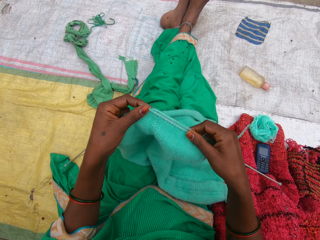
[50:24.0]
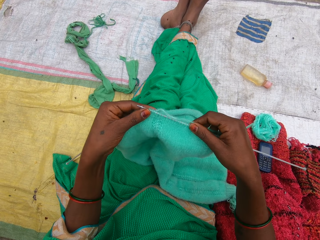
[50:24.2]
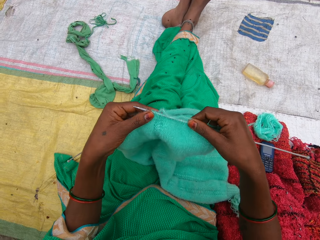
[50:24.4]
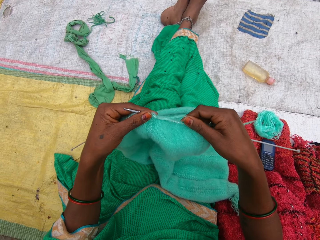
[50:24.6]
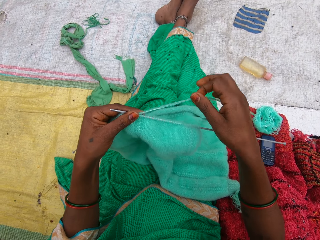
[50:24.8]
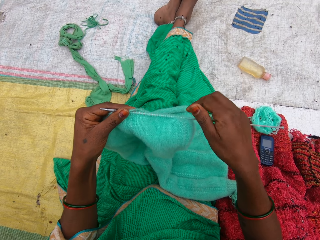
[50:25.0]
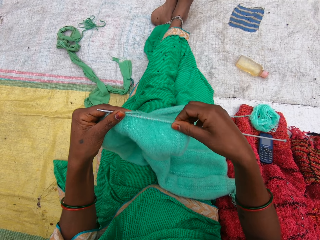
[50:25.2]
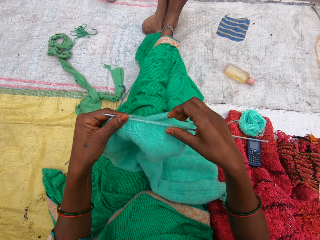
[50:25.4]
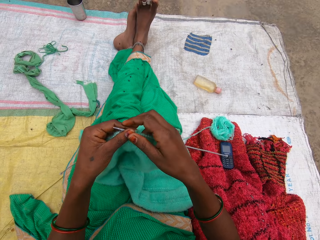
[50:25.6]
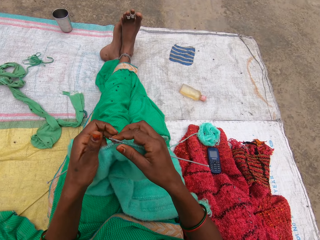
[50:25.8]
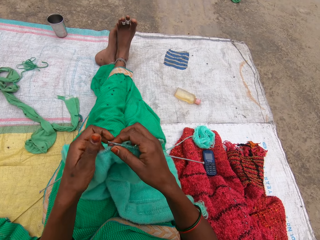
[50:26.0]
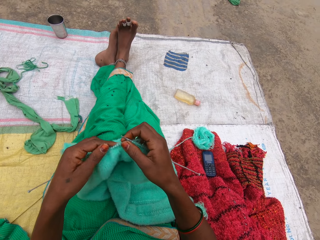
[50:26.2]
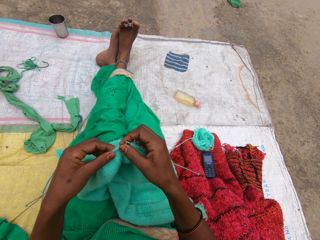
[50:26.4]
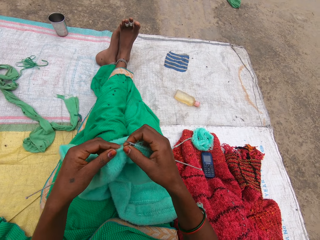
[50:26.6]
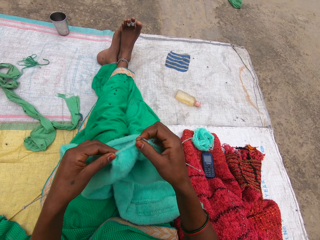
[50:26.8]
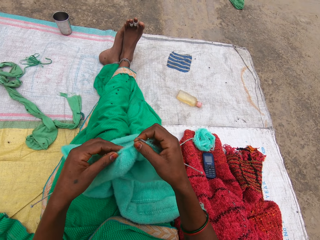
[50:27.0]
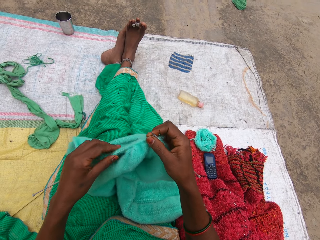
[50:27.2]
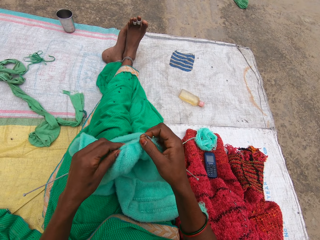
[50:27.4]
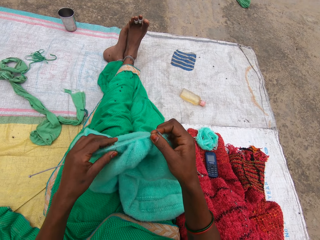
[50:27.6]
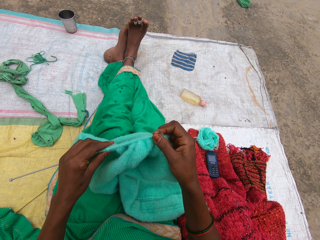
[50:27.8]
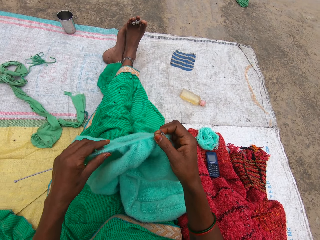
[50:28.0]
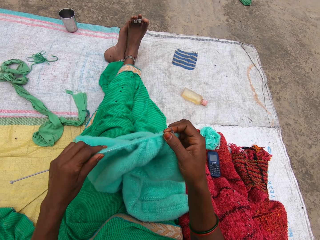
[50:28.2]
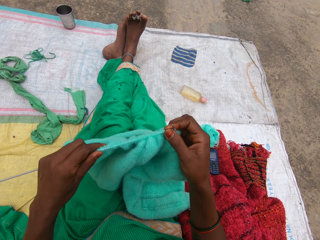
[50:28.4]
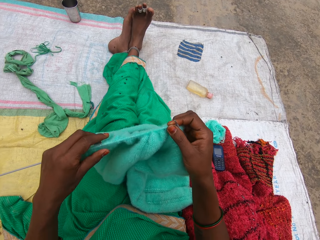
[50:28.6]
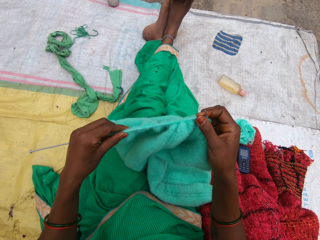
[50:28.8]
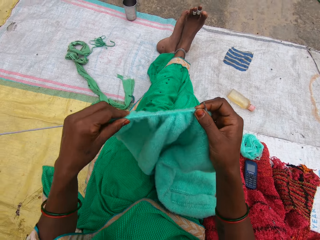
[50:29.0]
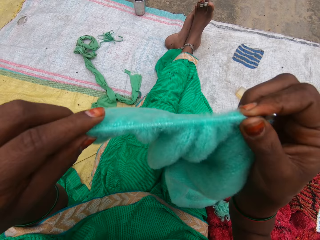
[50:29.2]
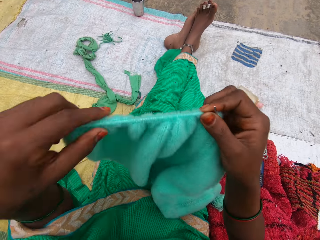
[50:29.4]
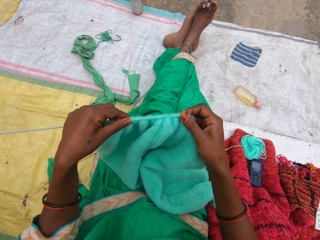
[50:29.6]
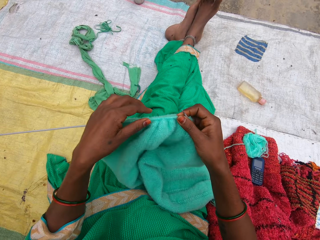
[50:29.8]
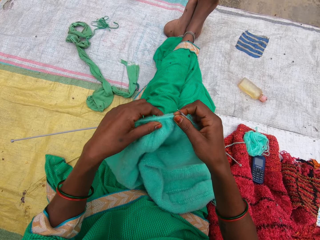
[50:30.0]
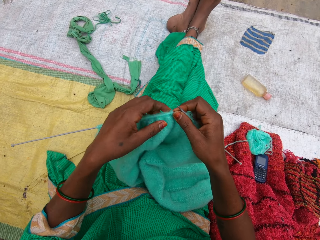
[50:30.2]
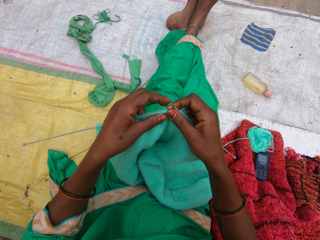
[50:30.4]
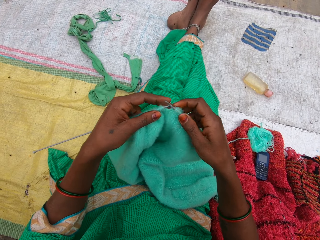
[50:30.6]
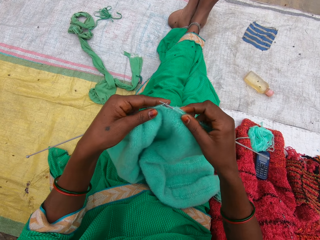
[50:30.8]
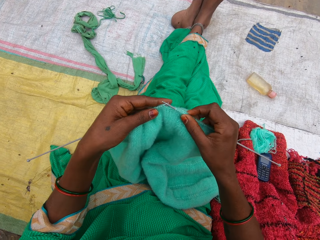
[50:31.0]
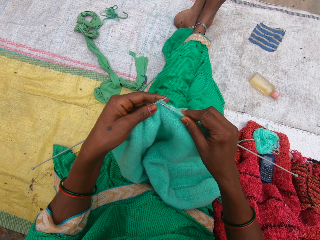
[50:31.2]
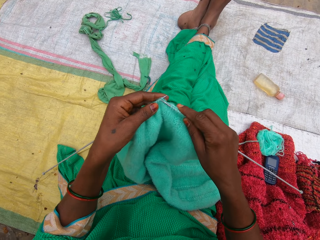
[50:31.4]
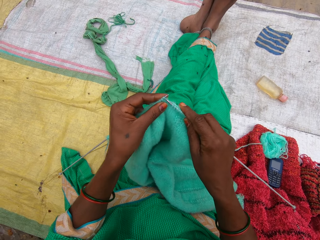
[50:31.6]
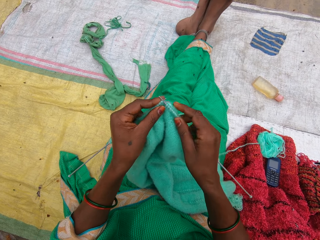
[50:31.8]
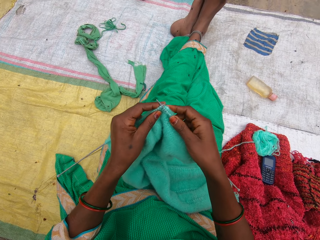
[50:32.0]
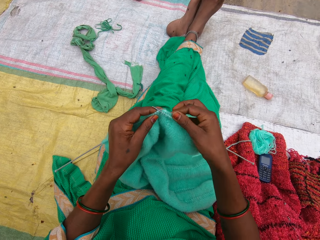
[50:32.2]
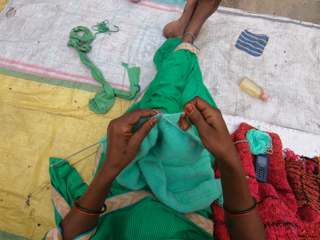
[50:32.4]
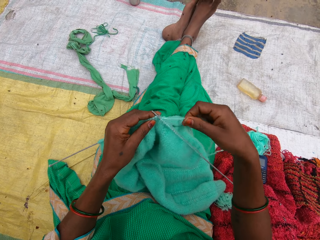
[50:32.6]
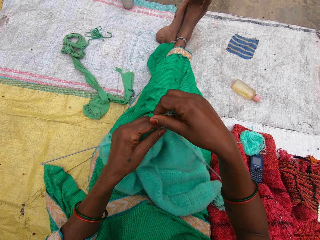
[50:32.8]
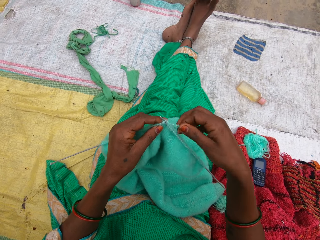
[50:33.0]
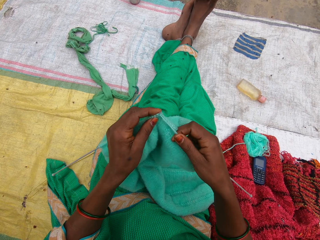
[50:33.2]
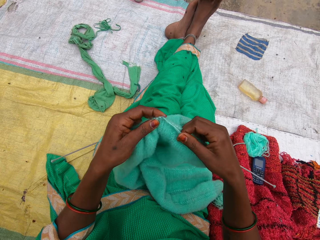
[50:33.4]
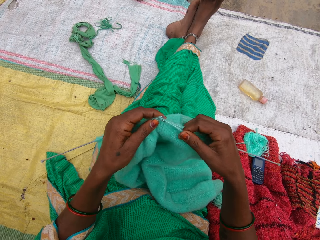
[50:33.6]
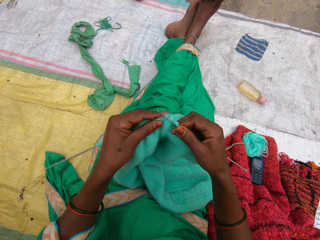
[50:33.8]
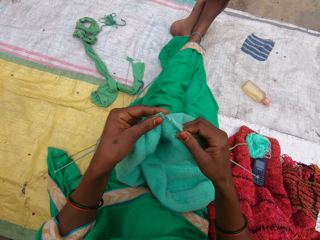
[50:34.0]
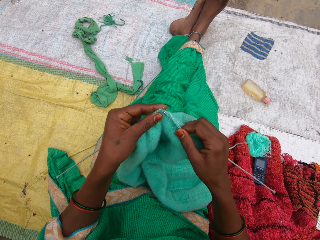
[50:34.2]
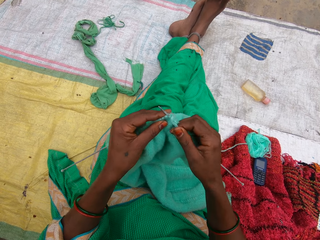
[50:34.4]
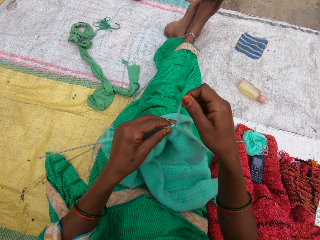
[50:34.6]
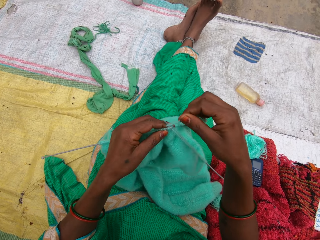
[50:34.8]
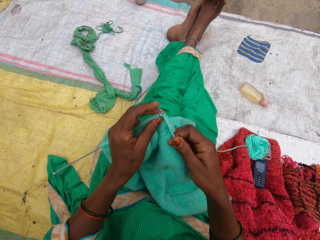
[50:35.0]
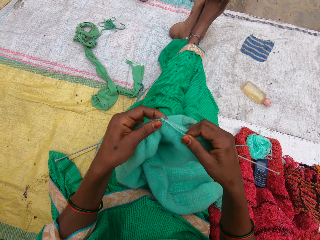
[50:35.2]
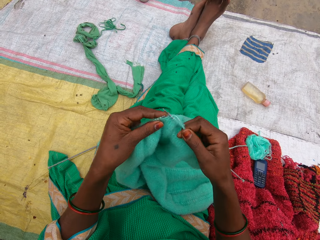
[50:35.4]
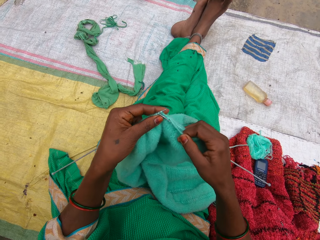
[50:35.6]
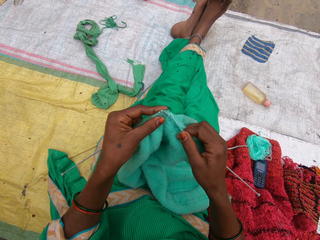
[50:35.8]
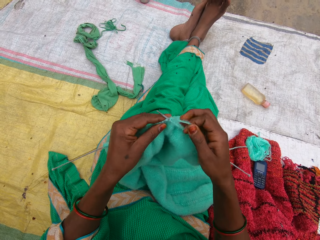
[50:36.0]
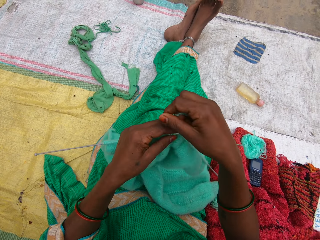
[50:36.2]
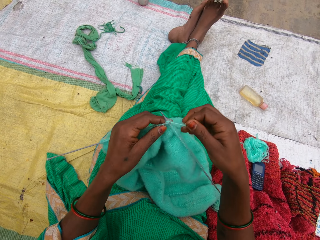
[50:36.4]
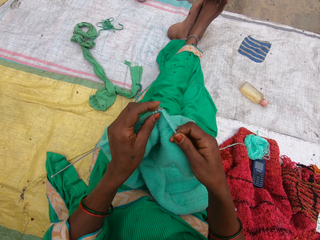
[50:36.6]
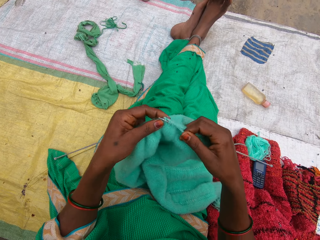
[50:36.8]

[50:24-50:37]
The camera wearer pulls the garment on the knitting needle. They check the garment. They pull the garment on the knitting needle. They adjust the knitted yarn. They move the garment. They knit yarn with the knitting needles.

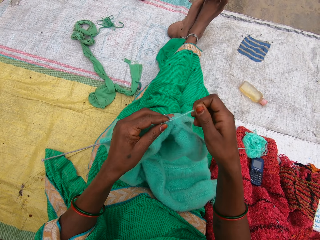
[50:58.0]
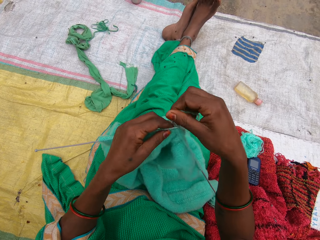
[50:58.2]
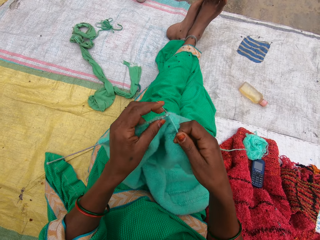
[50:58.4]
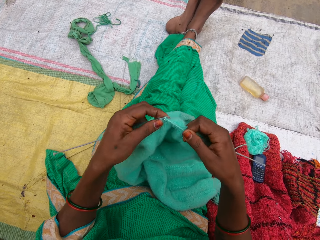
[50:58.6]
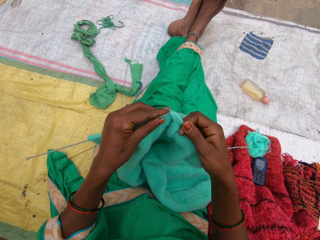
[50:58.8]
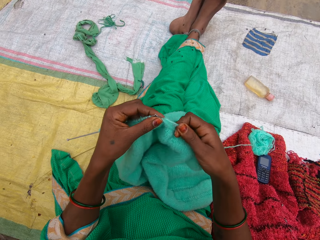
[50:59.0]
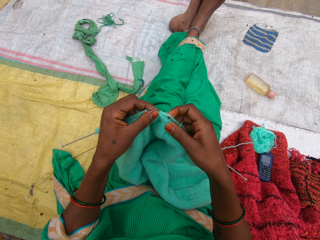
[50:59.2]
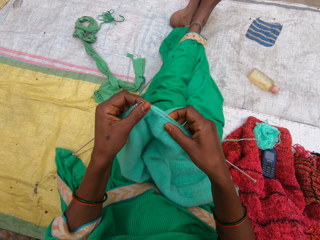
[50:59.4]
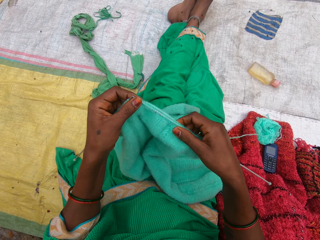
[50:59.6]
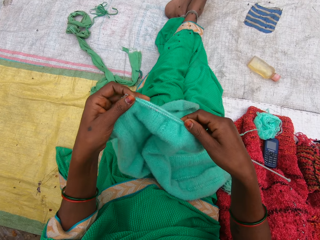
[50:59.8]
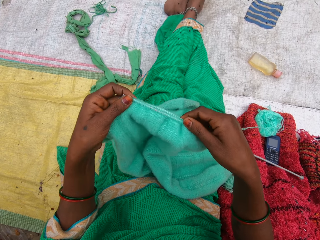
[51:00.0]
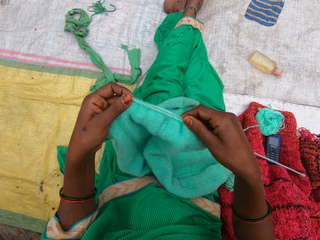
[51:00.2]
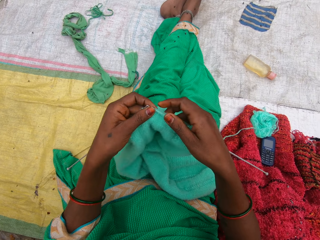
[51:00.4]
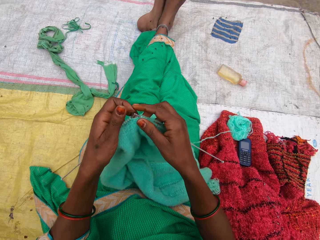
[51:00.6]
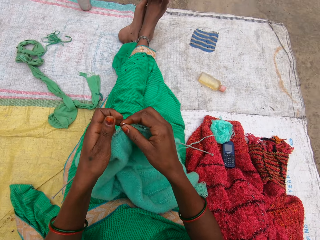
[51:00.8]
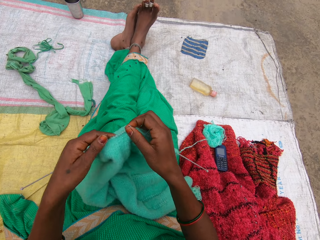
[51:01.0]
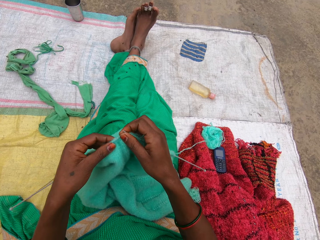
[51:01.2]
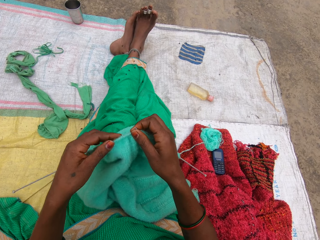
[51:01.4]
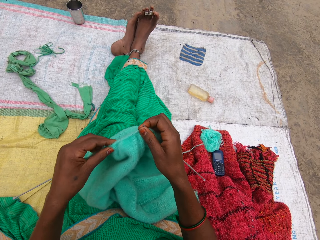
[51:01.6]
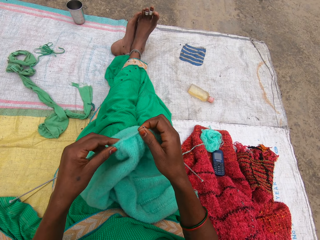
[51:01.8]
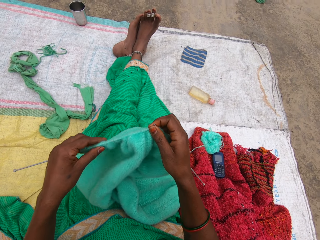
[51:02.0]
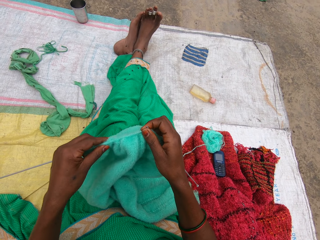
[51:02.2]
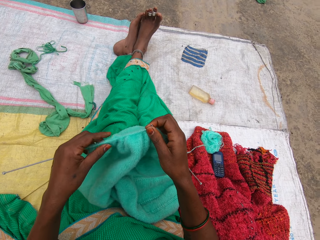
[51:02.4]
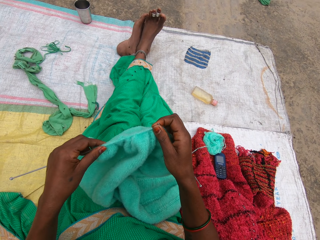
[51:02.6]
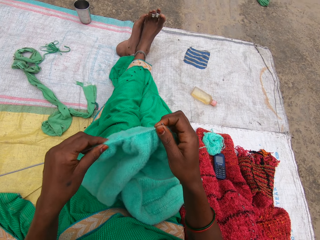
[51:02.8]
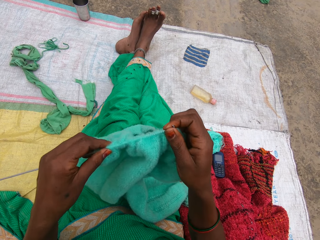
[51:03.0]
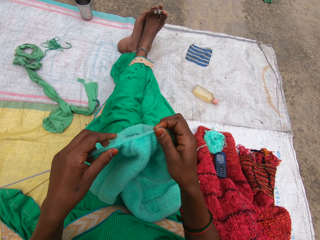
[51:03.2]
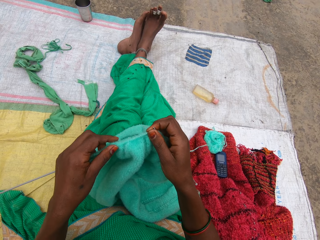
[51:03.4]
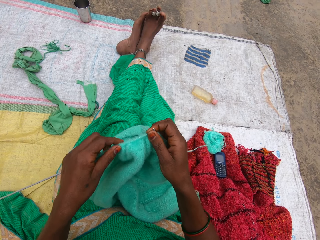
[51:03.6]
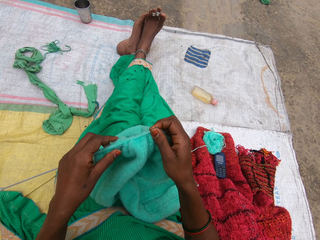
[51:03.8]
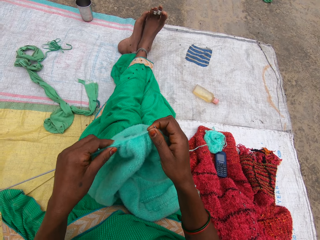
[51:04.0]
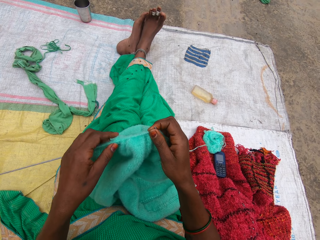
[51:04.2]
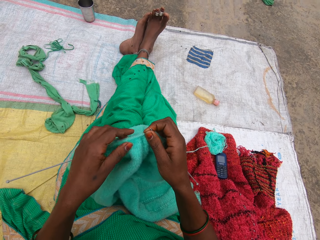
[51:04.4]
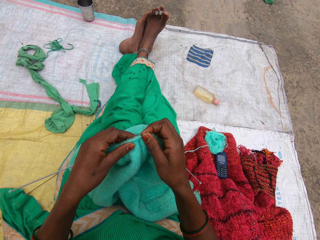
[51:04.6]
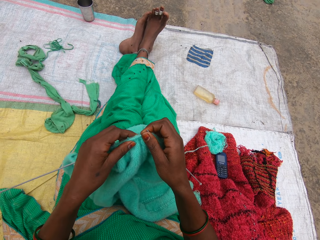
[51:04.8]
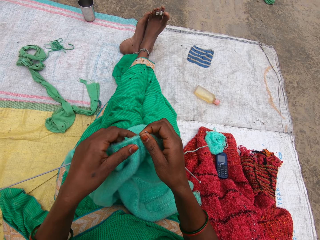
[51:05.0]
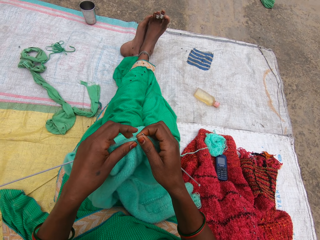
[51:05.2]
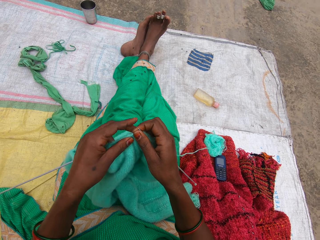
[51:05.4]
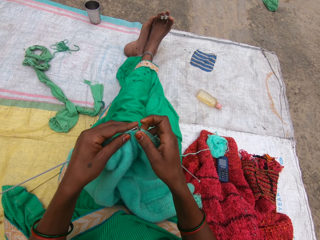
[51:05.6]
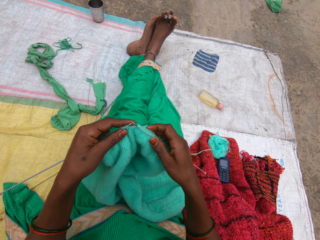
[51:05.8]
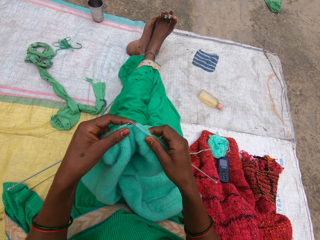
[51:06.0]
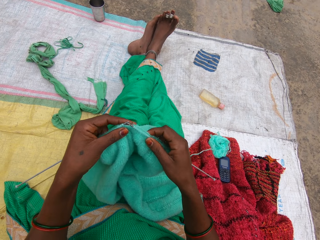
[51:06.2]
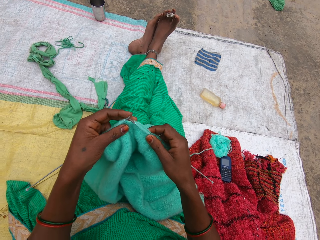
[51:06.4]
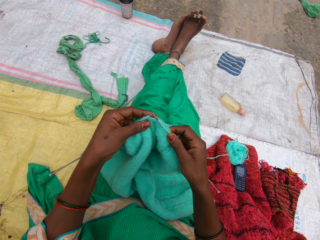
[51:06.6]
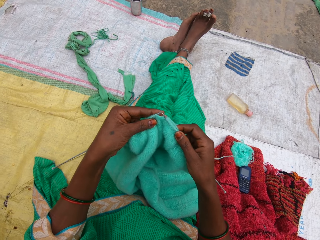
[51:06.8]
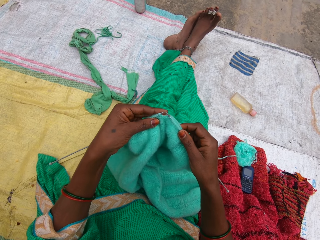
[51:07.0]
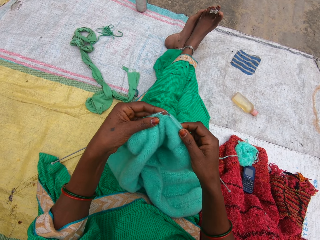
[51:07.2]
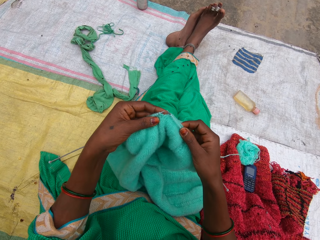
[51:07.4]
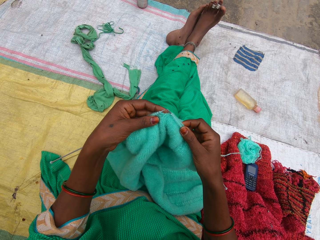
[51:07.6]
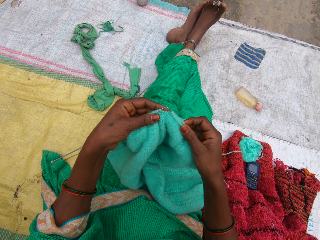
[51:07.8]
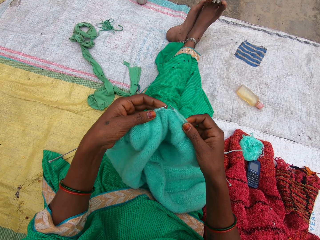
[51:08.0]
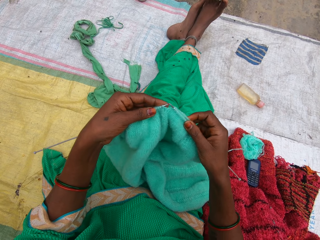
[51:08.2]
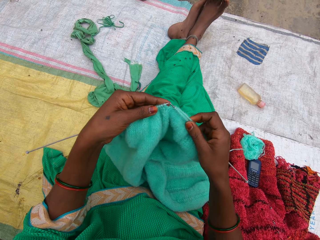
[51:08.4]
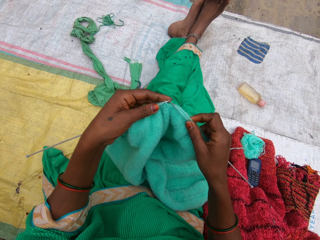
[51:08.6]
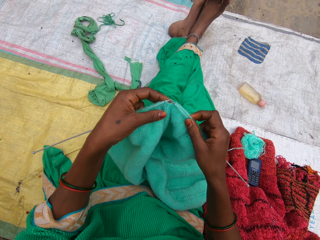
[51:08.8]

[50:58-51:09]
The camera wearer pulls the garment on the knitting needle. They check the garment. They adjust the knitted yarn. They pull the garment on the knitting needle. They knit yarn with the knitting needles. They check the garment.
